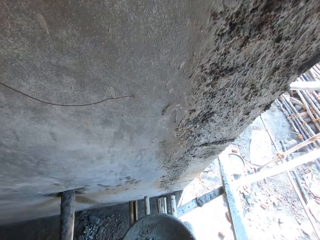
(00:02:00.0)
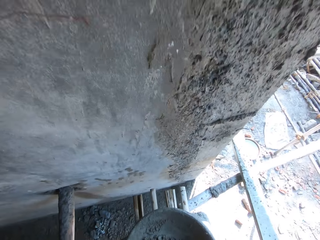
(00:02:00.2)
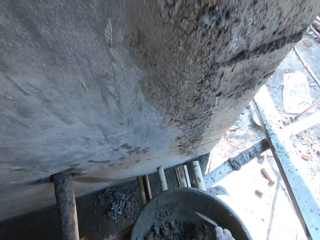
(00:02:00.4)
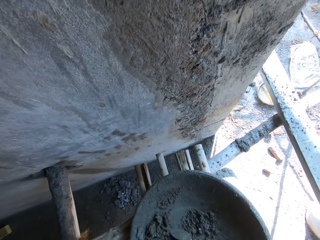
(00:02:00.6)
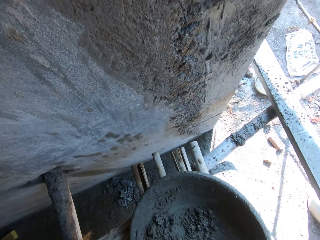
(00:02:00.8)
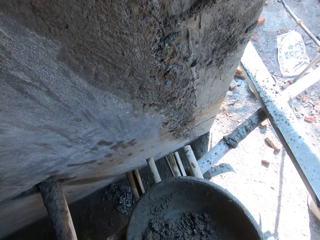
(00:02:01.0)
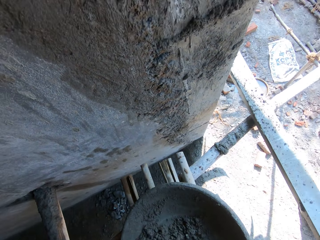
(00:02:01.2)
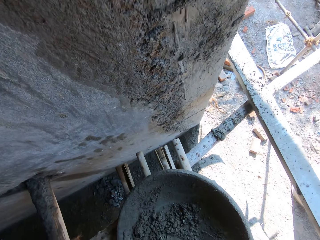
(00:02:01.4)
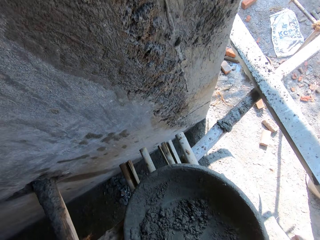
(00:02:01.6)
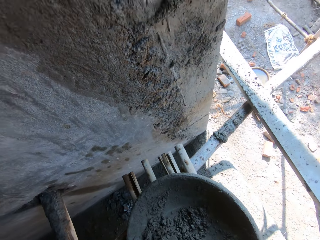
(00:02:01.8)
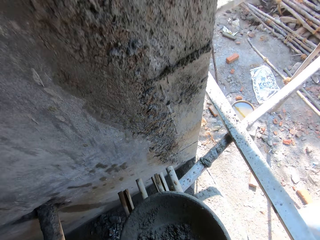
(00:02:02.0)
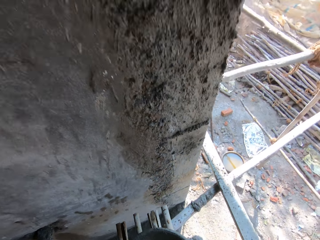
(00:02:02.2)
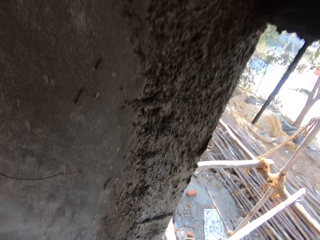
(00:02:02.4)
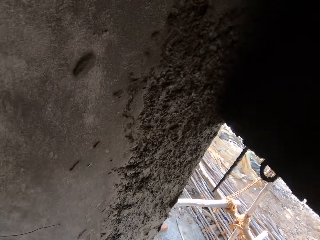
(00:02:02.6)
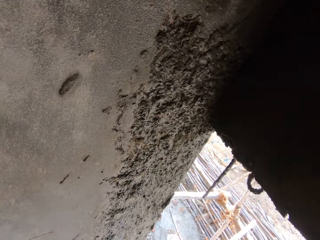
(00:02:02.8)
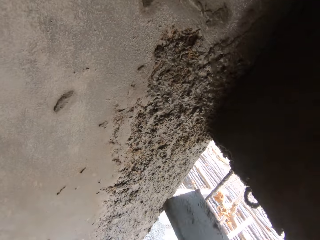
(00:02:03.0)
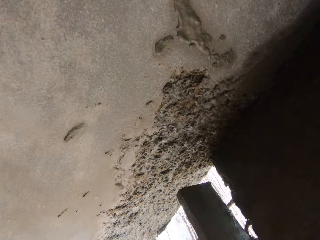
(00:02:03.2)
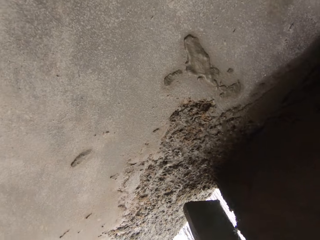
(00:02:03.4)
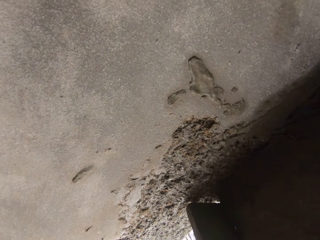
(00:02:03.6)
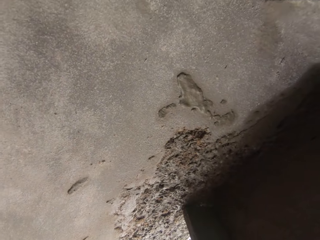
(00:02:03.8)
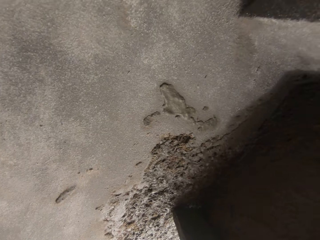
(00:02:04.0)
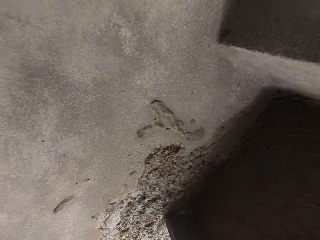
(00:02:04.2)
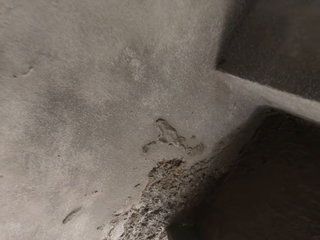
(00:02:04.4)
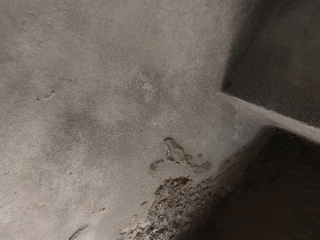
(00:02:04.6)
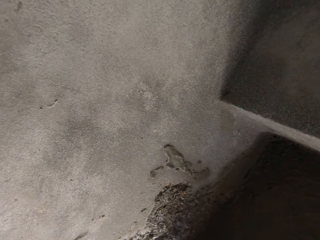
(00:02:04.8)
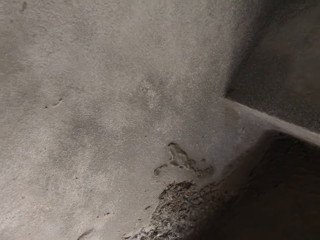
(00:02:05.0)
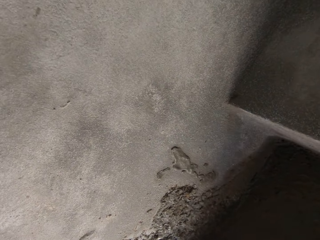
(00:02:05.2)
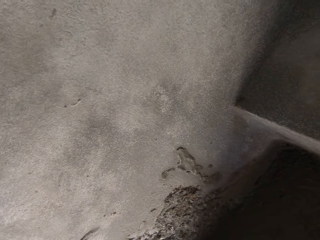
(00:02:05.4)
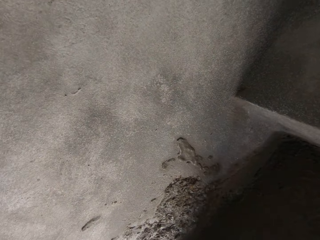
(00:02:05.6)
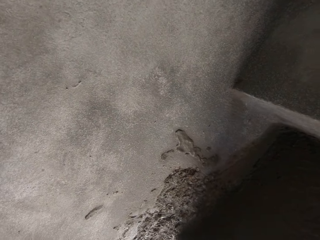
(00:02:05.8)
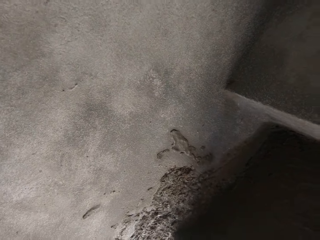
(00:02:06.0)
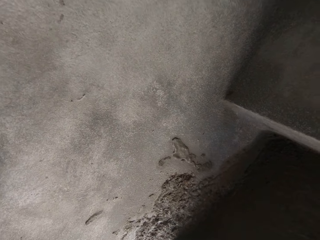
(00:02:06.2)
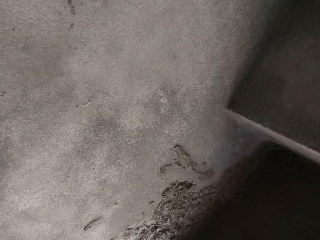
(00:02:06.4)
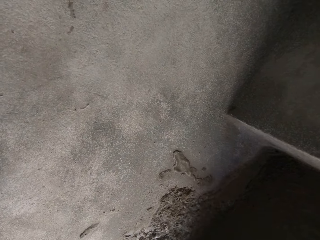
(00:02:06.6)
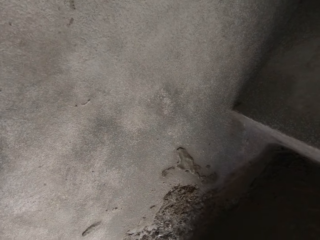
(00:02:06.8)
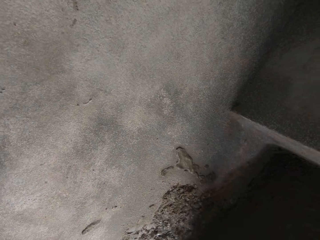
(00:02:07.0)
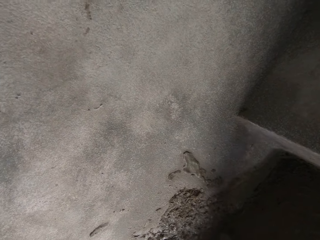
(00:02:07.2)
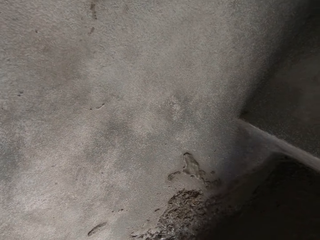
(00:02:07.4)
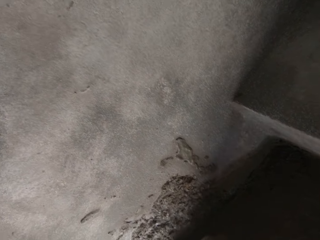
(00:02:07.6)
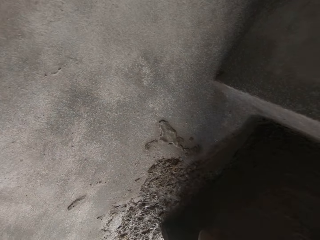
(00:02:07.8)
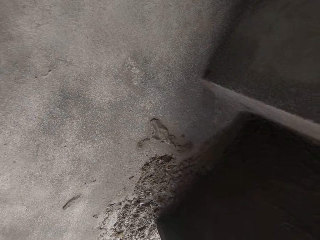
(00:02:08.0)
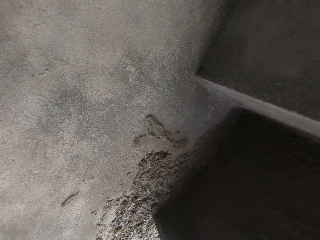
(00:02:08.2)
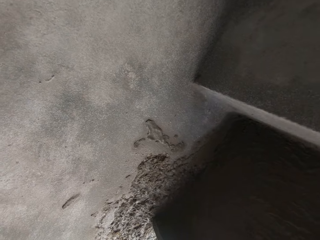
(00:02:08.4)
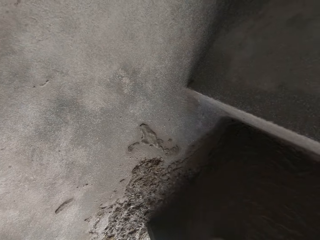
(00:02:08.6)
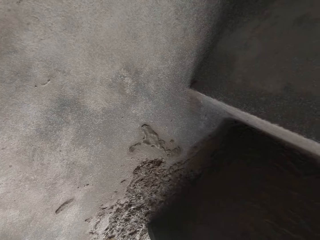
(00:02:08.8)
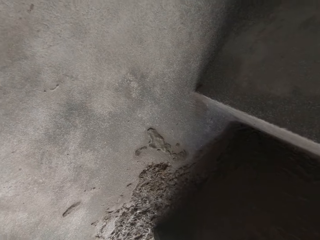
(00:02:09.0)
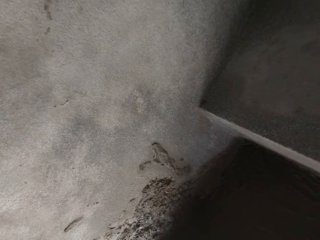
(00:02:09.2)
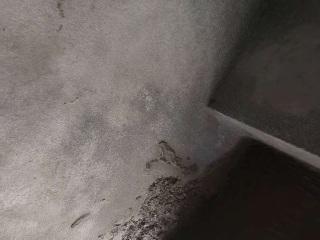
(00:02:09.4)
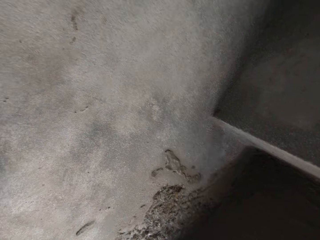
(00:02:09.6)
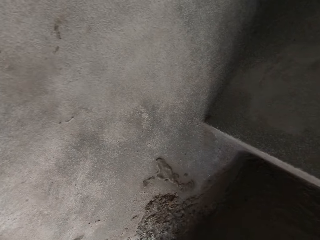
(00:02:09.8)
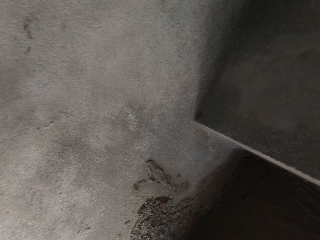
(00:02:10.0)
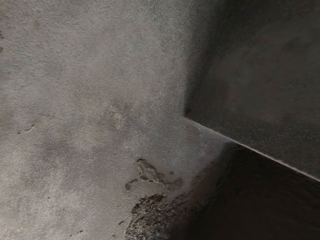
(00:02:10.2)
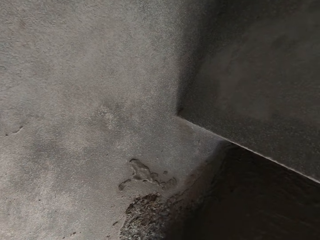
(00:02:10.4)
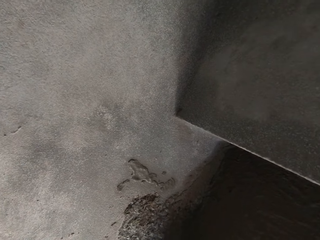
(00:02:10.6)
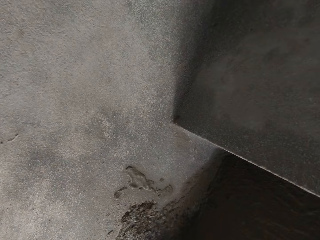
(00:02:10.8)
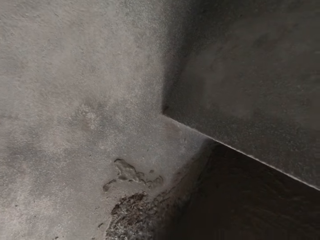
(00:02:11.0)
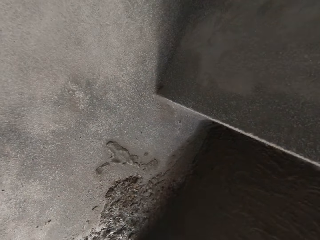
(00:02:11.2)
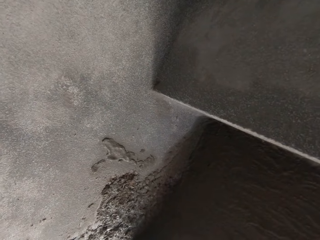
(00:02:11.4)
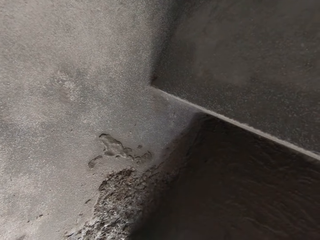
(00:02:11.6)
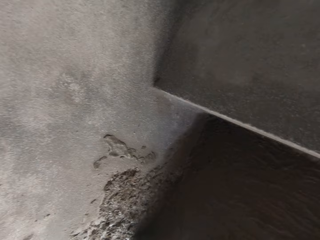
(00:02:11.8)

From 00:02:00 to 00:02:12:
The camera wearer mixes the sand. He takes mortar from the cement pan with the trowel in his right hand. He places the wooden float in his left hand on the wall. He smoothens the mortar on the wall with the trowel in his right hand.

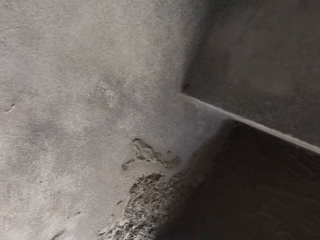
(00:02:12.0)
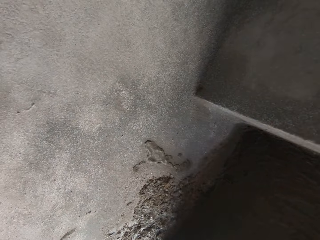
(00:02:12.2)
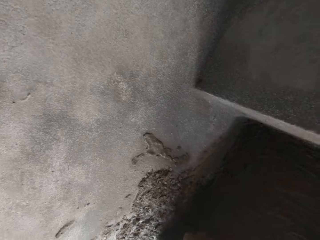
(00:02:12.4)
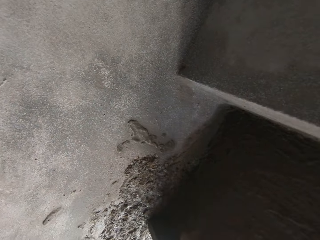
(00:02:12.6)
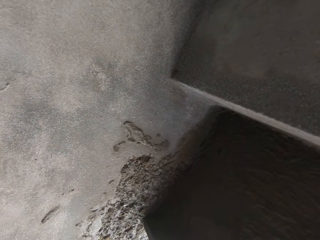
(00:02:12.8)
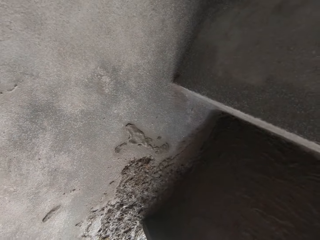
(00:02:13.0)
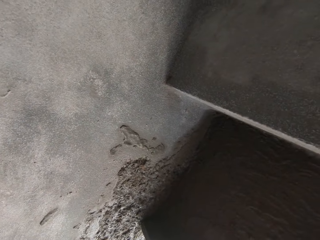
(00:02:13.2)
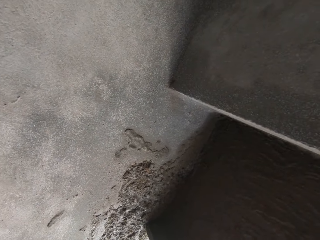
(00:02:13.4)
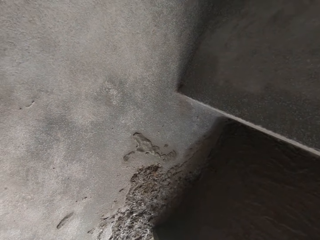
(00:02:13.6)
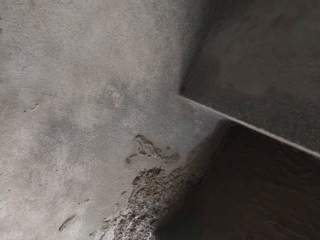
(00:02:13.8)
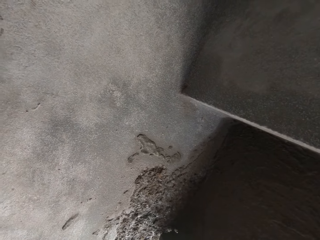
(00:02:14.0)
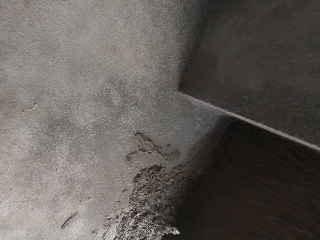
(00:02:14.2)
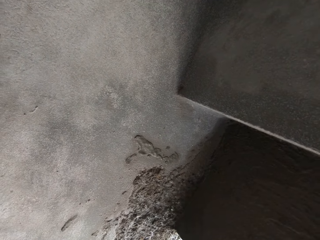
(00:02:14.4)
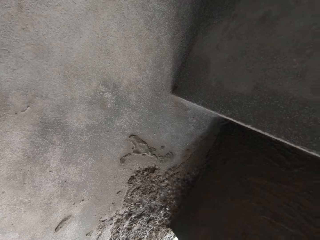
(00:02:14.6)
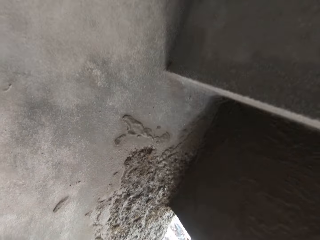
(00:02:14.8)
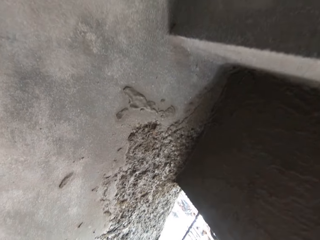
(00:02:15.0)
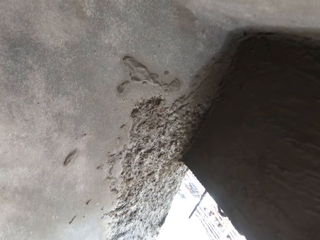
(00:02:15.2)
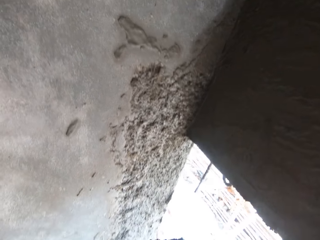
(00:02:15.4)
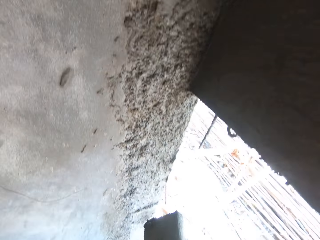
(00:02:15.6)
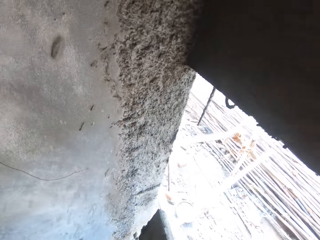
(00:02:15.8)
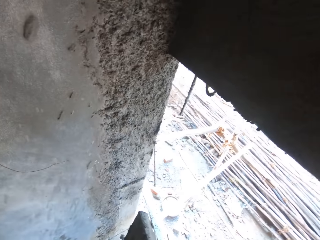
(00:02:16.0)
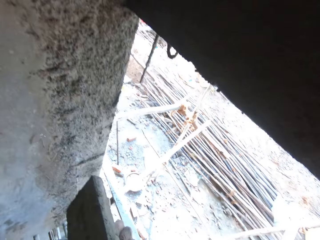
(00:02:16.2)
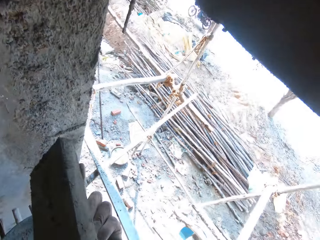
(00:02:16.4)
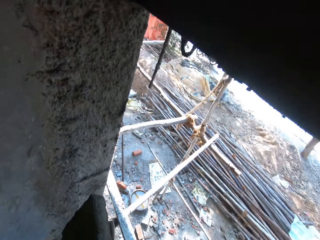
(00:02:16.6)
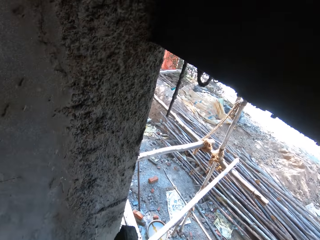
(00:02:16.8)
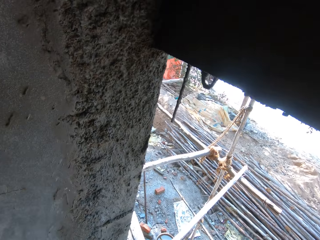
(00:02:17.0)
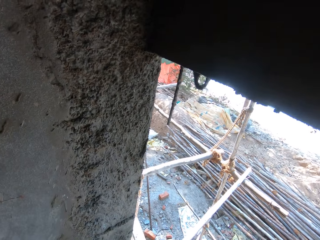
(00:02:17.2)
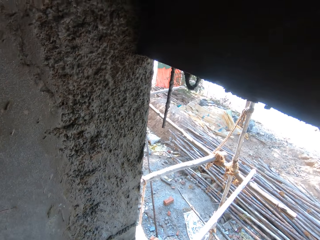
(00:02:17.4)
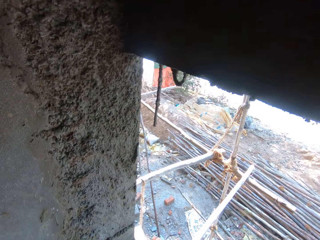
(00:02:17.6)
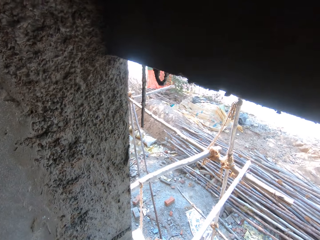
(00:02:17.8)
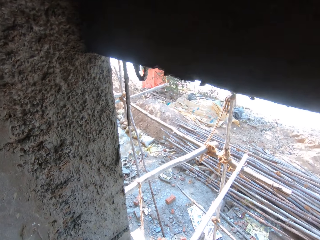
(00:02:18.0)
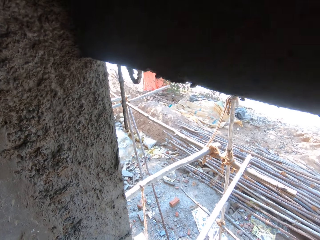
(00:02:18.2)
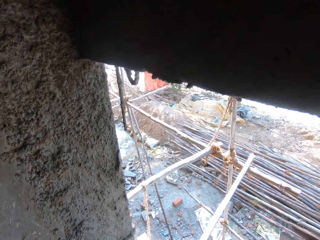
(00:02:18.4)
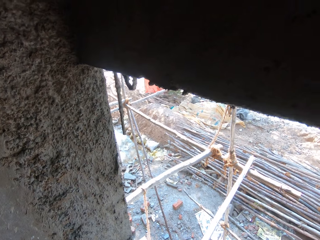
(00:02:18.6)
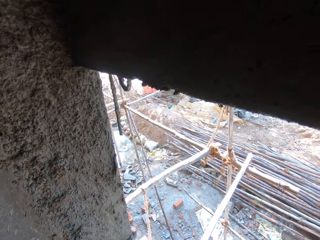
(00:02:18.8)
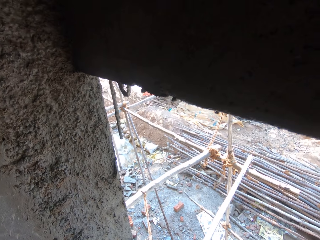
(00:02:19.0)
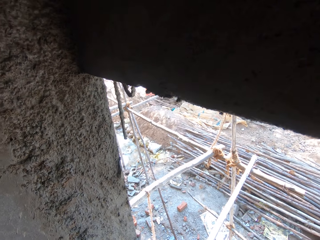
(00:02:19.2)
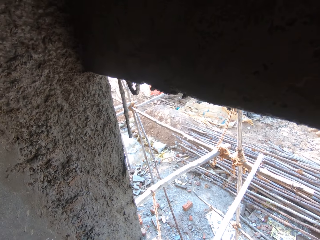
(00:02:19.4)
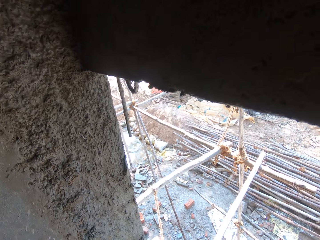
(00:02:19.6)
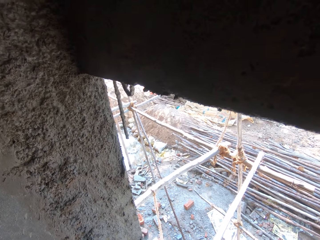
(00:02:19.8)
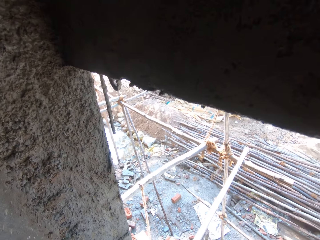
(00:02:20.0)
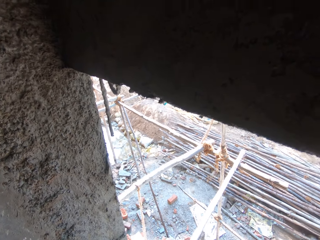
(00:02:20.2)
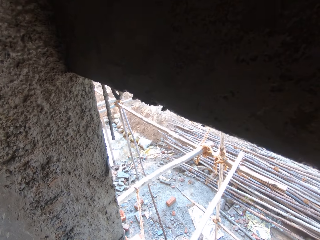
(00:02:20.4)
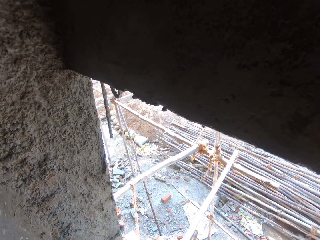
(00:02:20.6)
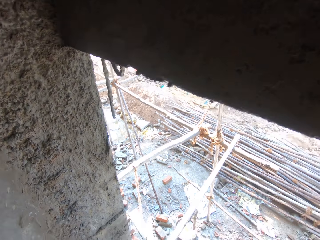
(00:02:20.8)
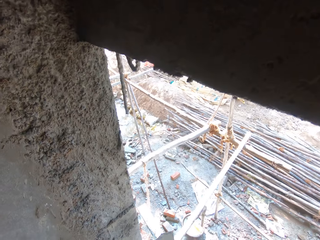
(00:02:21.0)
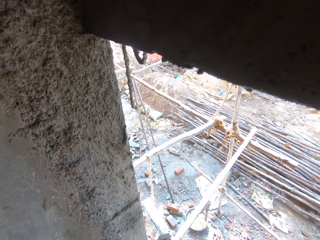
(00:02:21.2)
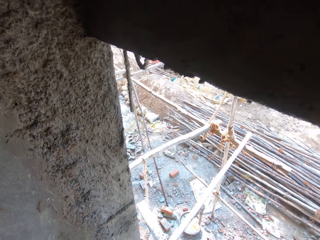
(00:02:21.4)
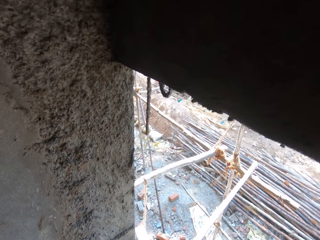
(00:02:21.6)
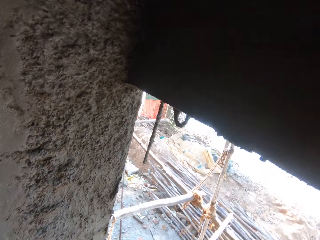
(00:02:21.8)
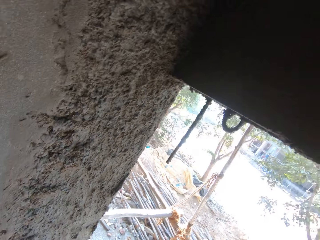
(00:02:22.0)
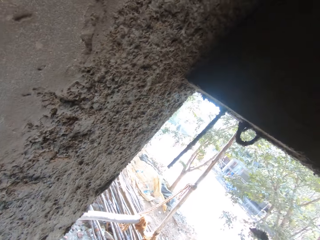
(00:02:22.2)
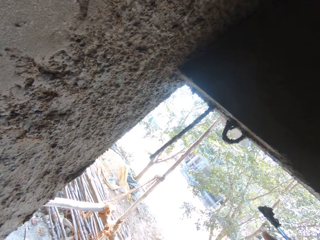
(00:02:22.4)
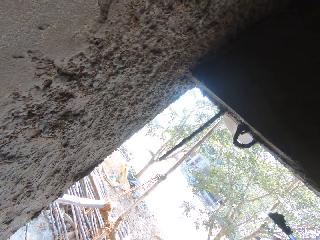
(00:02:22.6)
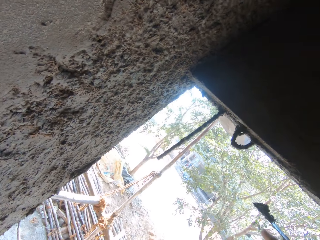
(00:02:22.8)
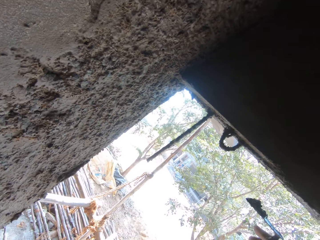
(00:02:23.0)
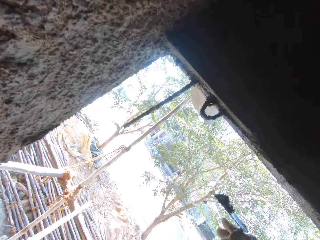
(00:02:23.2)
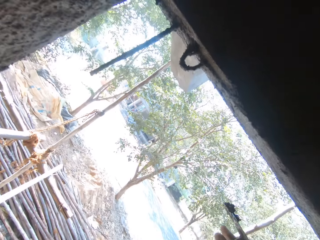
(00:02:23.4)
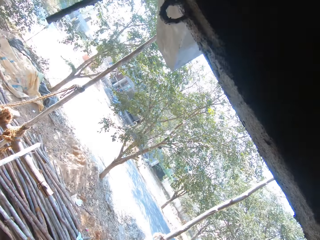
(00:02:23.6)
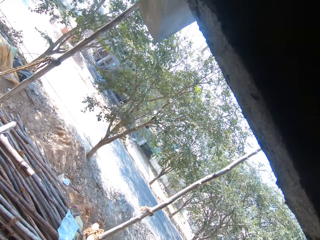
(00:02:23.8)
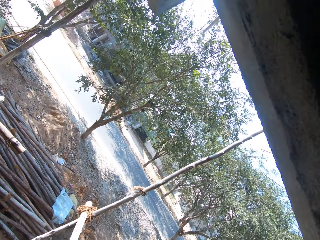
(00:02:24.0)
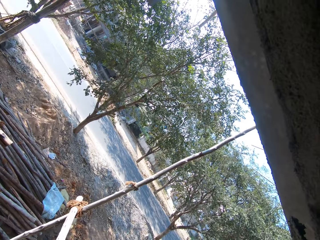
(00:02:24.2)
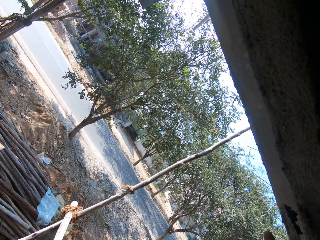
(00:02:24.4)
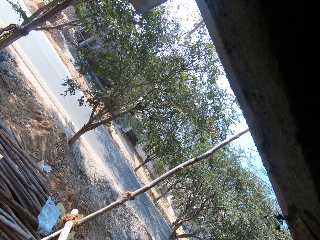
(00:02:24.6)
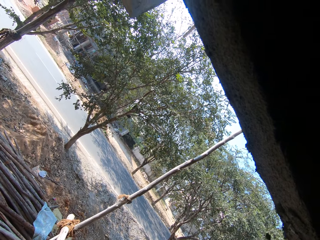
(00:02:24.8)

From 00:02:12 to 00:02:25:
The camera wearer interacts with a man. They look around.
